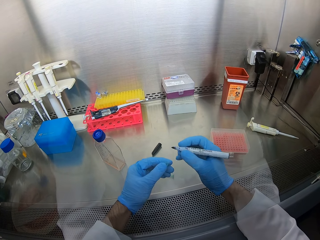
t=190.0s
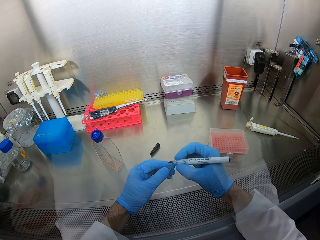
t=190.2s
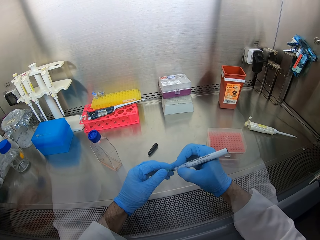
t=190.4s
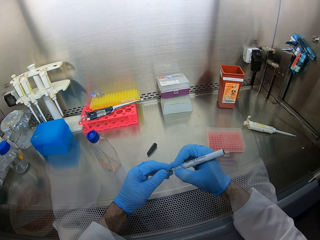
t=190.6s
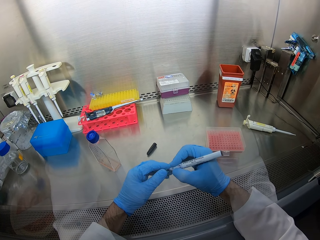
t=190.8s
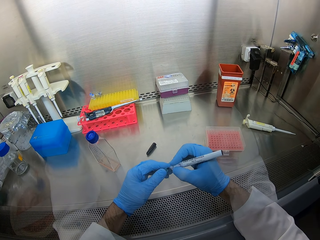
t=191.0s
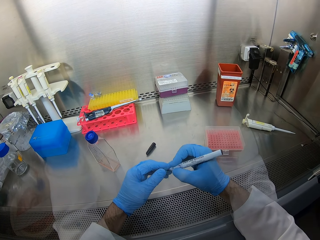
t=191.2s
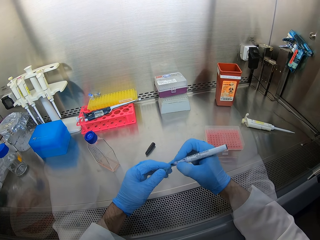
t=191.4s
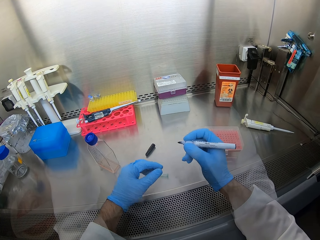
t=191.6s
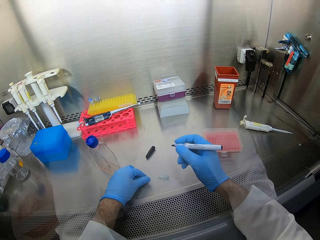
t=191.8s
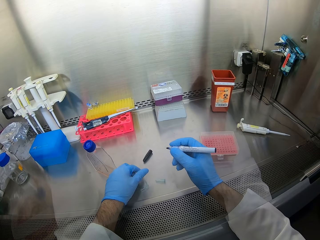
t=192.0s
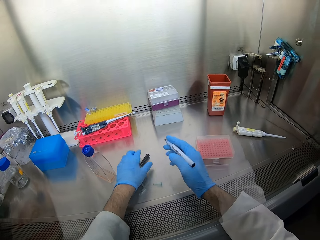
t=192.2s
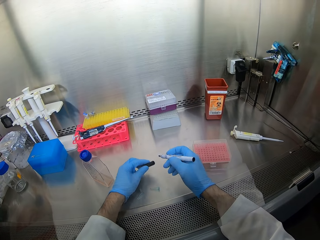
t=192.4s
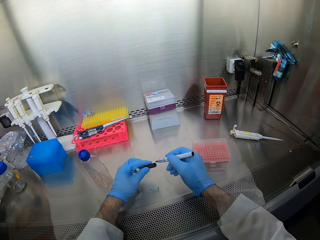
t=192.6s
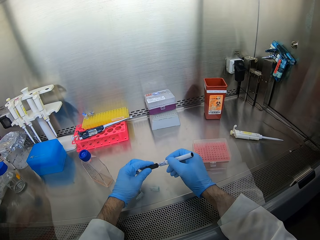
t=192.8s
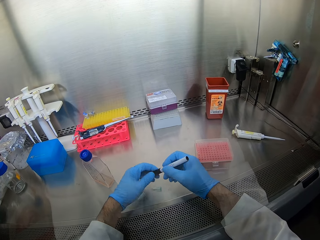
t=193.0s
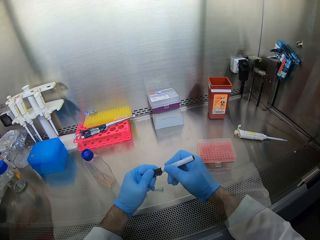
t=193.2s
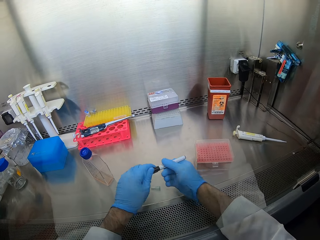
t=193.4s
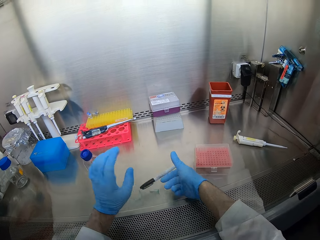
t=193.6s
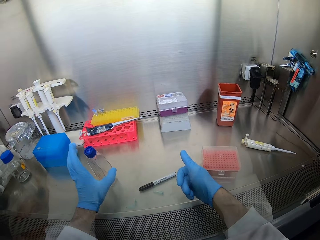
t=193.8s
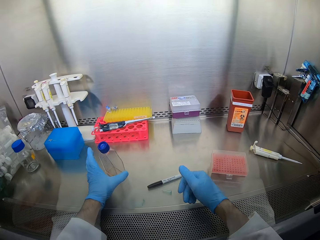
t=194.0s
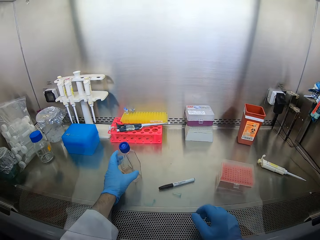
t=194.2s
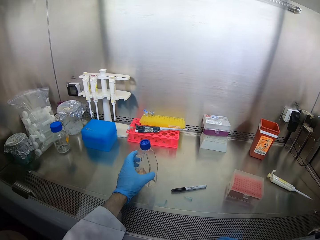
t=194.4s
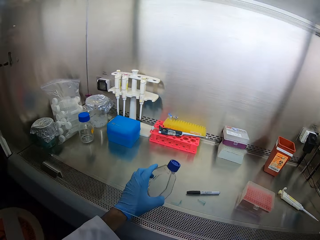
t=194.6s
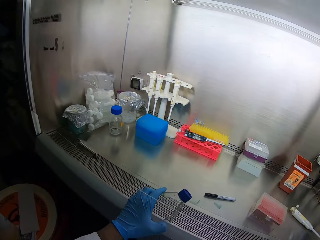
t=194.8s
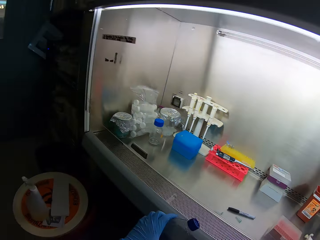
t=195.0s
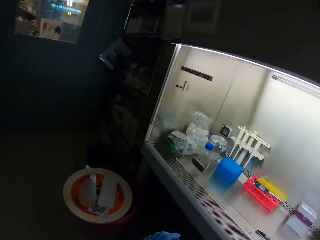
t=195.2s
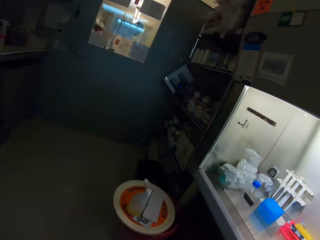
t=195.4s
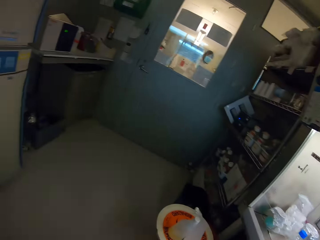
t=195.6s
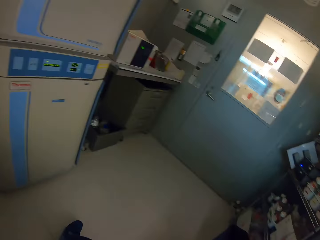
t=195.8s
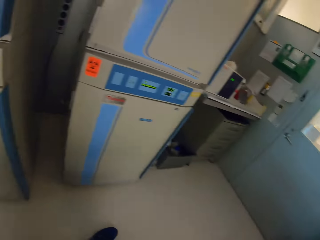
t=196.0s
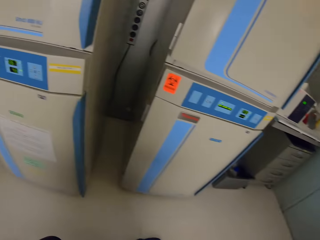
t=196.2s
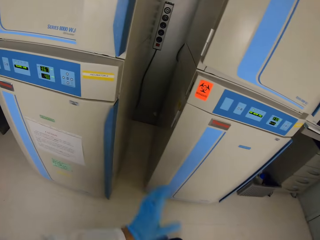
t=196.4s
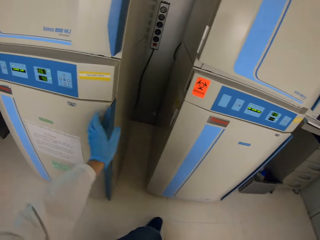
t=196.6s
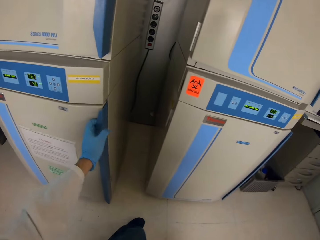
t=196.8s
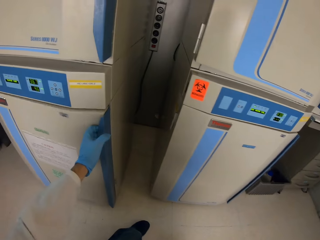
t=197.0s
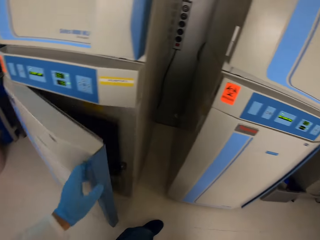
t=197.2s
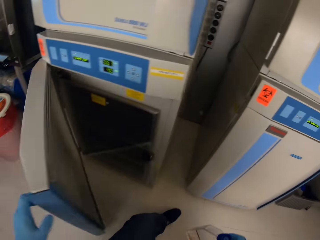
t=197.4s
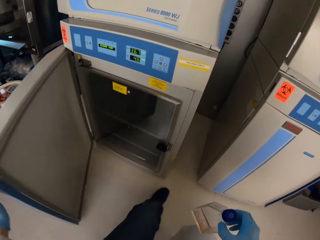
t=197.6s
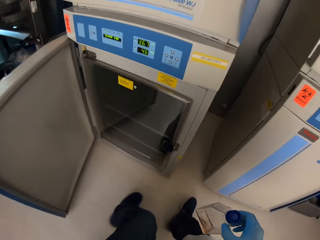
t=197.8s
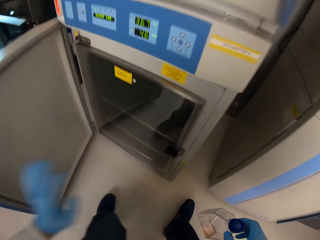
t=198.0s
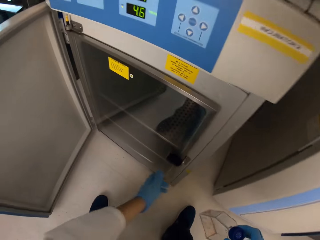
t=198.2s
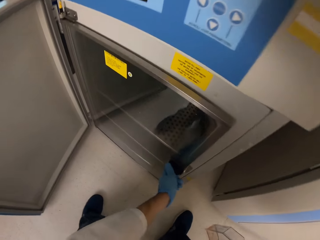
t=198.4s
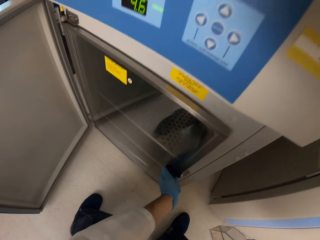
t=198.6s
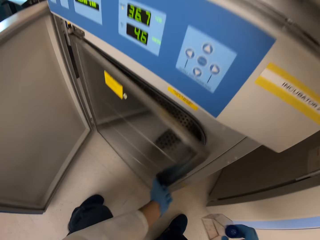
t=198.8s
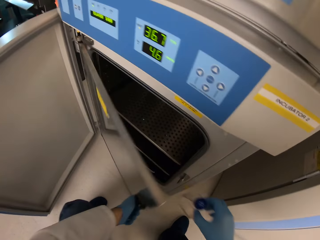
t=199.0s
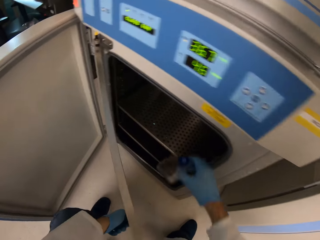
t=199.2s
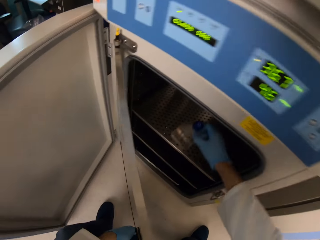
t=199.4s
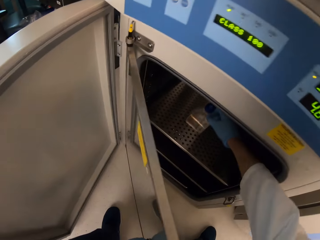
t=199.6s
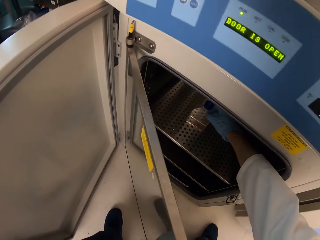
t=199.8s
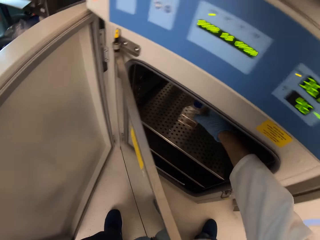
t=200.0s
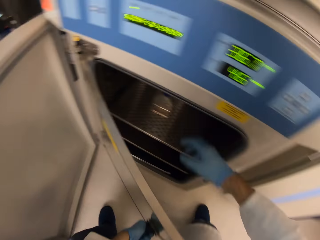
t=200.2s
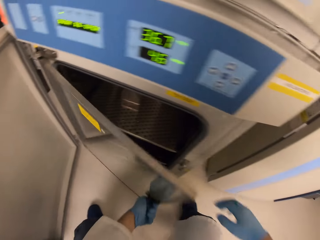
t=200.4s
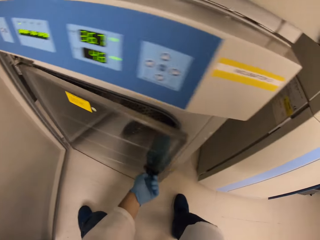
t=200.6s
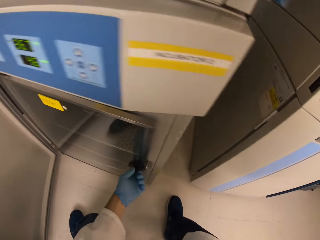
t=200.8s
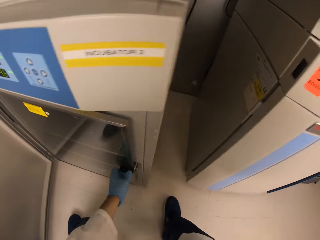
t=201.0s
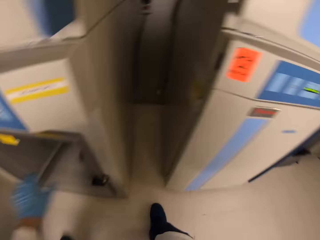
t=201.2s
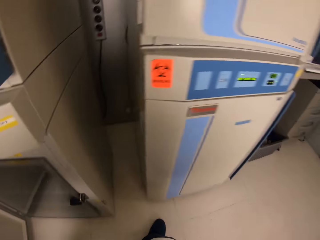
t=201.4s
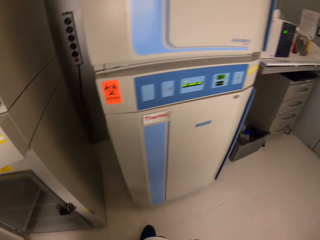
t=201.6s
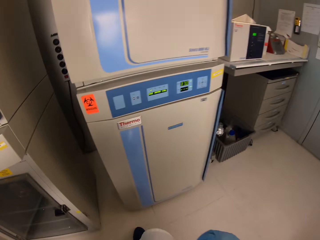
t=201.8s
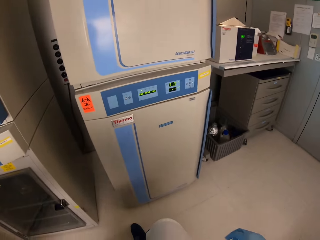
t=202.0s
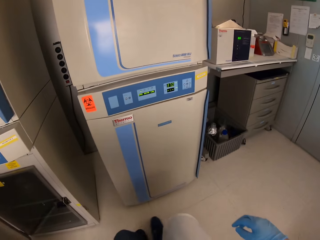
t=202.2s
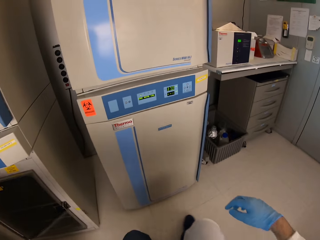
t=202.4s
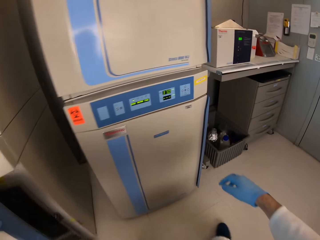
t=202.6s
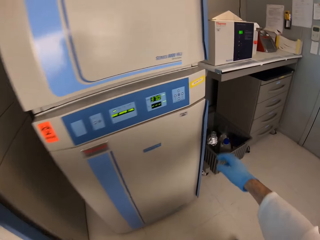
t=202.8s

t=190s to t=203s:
The camera wearer writes on something. They put down an object. They pick up a marker pen lid. They close the marker pen top. They put down the marker pen. They pick up a bottle. They turn around. They open a fridge or cabinet. They put the bottle in the fridge. They close the fridge.

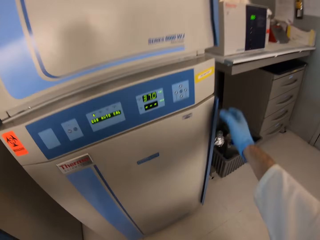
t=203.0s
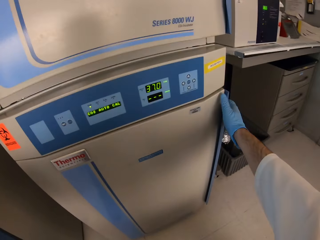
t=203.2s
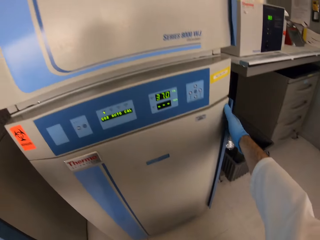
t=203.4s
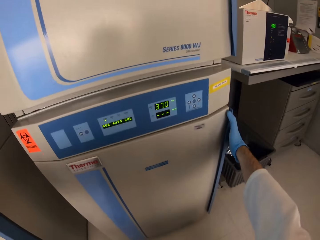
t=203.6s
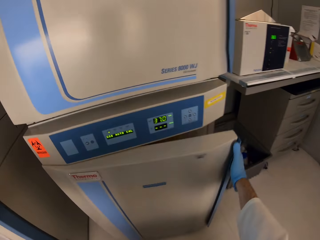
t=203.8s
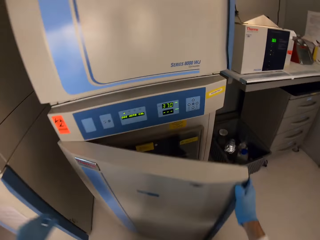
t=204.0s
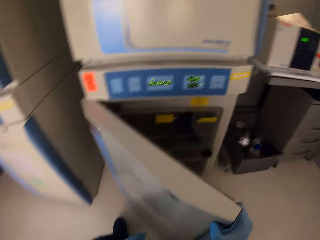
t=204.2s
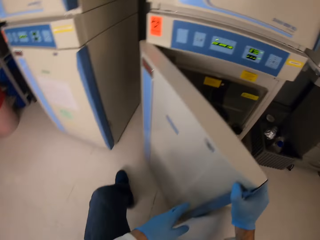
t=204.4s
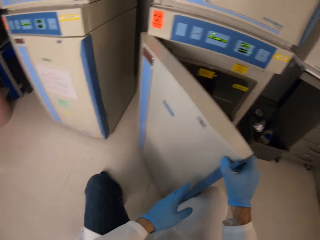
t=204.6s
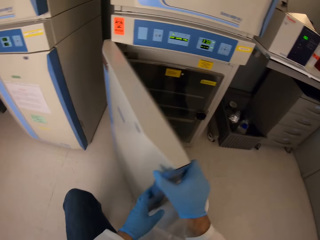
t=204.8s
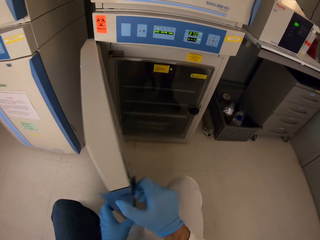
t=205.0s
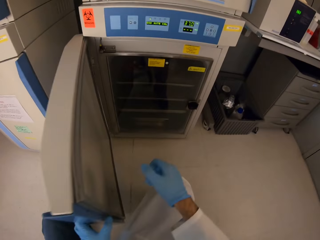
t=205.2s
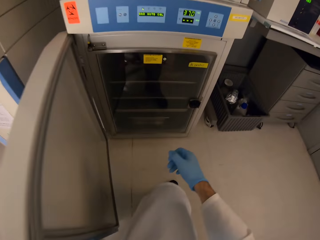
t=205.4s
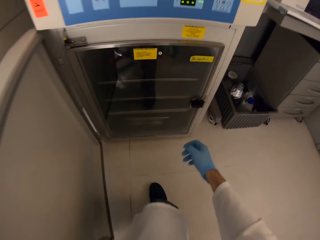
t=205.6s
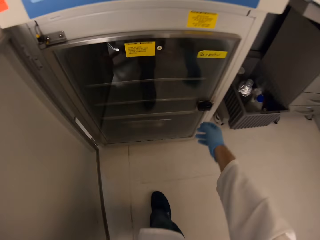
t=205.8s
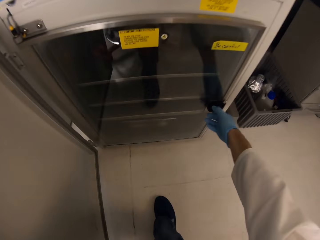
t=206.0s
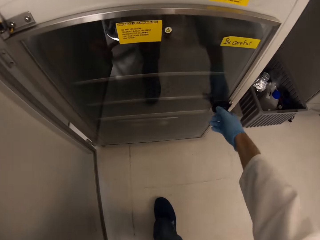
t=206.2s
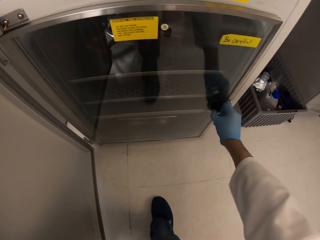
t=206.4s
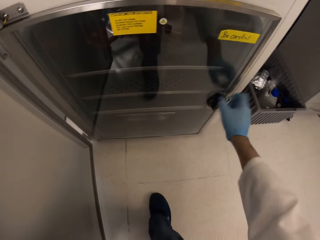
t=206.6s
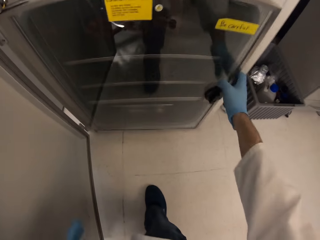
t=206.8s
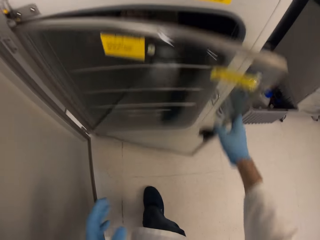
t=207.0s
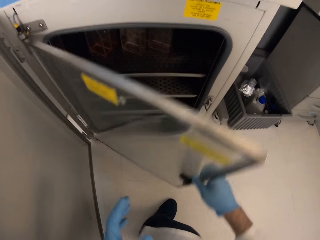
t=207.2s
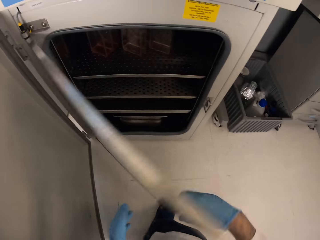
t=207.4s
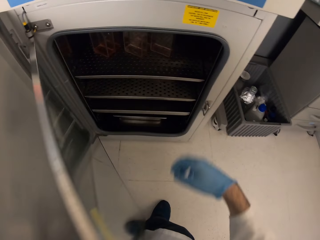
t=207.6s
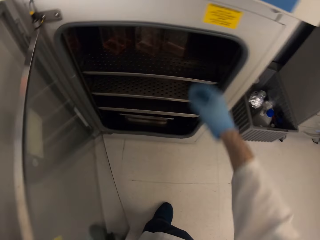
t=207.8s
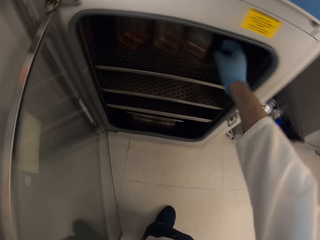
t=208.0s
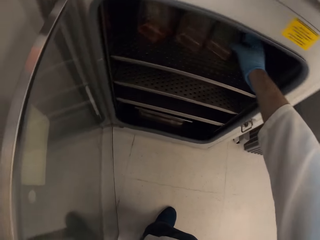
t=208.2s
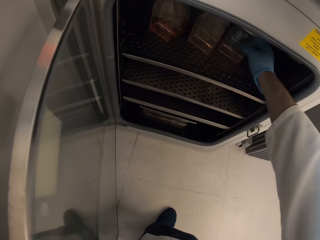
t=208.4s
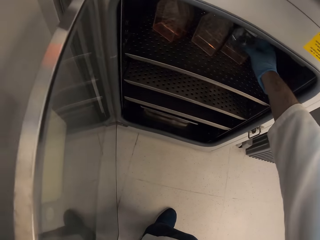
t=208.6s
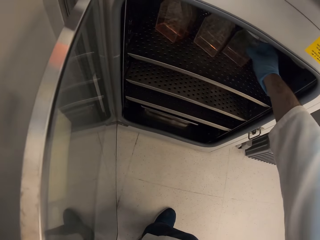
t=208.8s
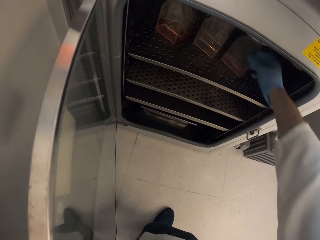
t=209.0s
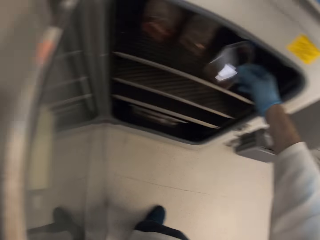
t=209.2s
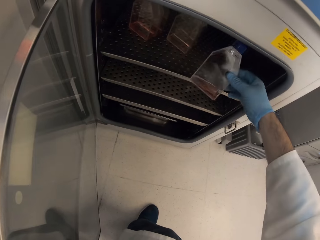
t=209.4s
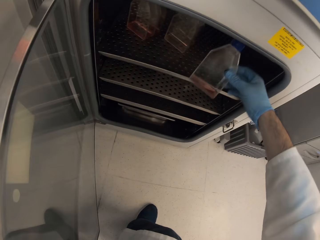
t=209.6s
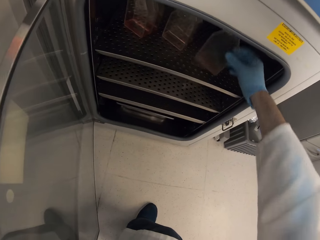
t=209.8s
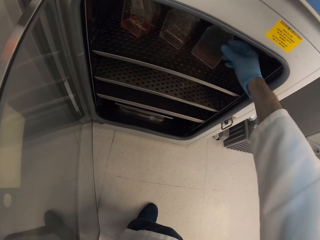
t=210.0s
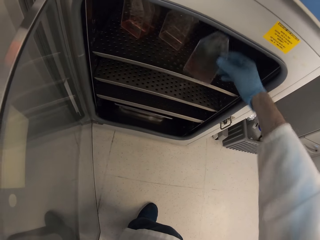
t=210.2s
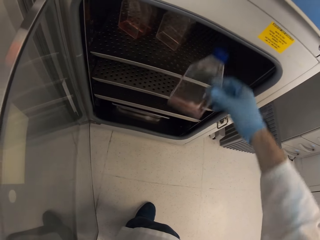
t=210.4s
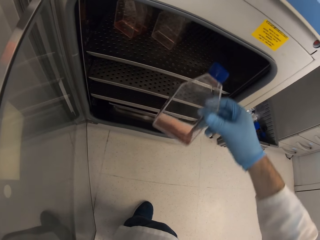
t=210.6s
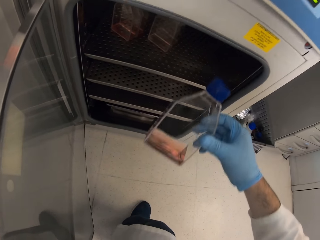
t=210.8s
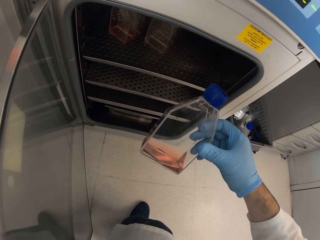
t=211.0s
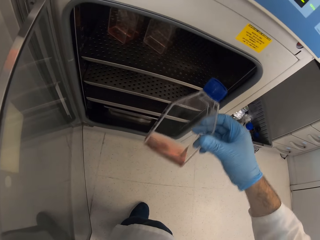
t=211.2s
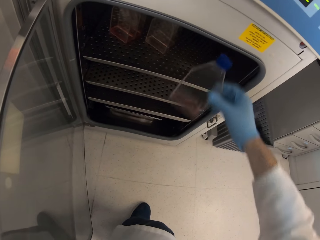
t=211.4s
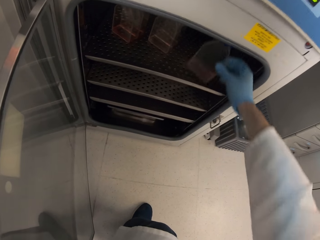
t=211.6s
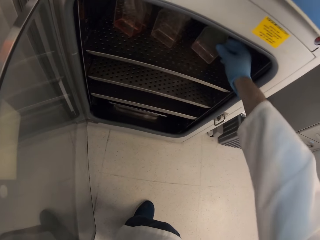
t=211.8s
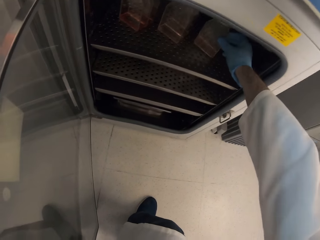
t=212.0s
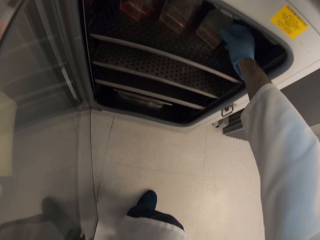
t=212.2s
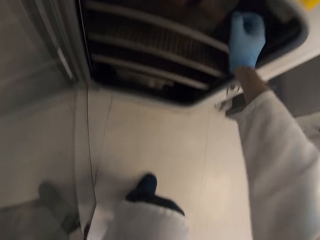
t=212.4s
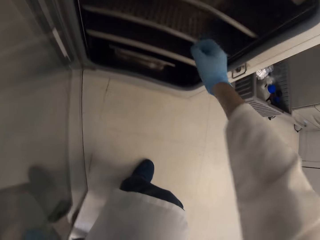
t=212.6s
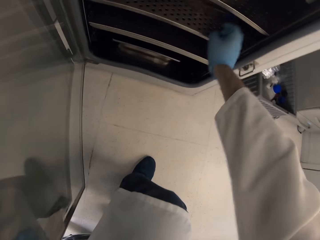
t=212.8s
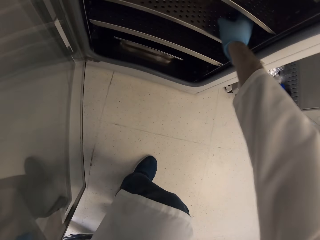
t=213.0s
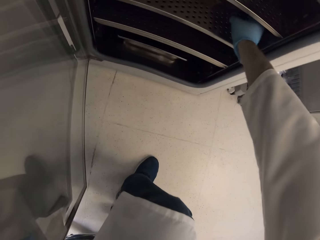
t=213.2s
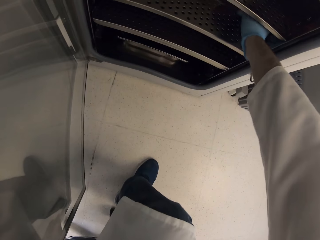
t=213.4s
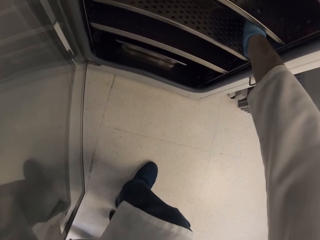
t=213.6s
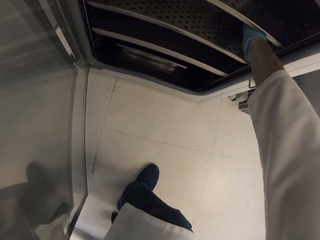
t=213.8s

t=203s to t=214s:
The camera wearer opens the fridge or cabinet. They take a bottle from the cabinet. They look at the bottle. They put the bottle in the fridge.
